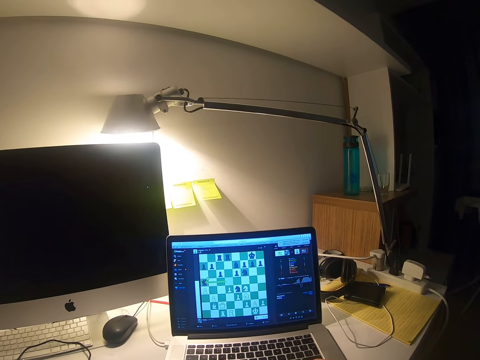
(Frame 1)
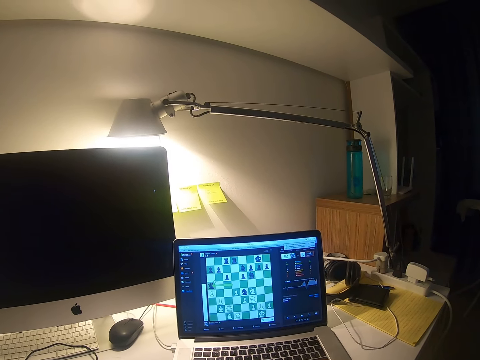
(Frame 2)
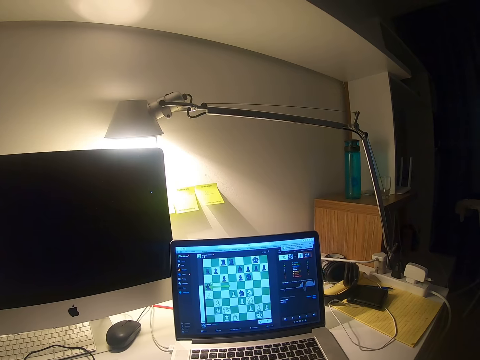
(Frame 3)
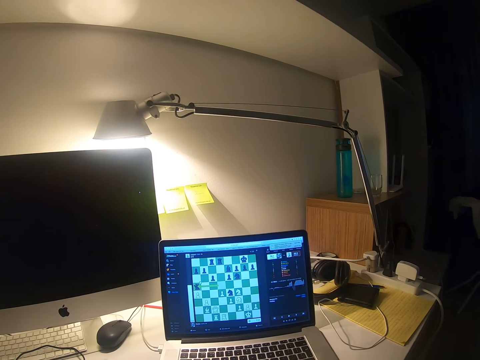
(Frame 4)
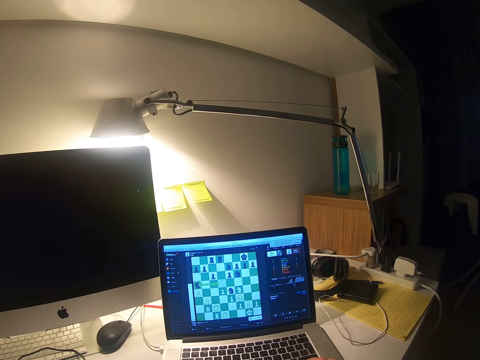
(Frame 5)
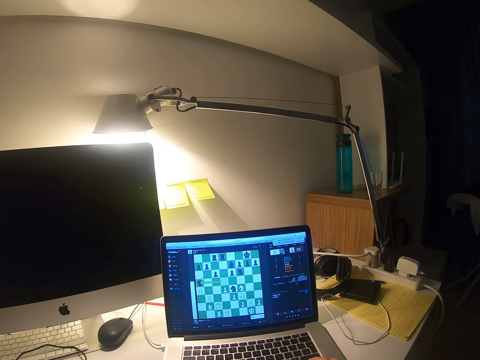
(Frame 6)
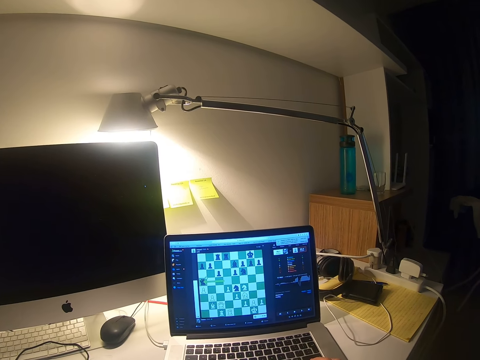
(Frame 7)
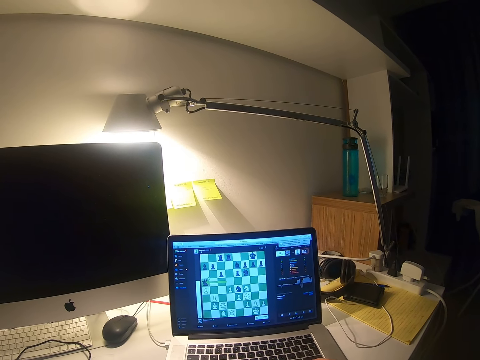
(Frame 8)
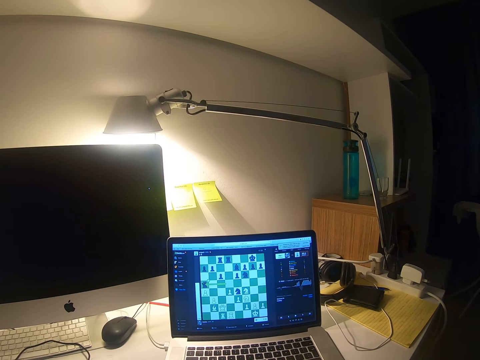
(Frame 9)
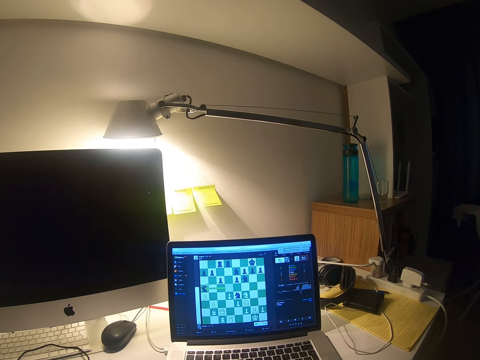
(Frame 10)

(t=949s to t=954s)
The camera wearer plays chess on the laptop.

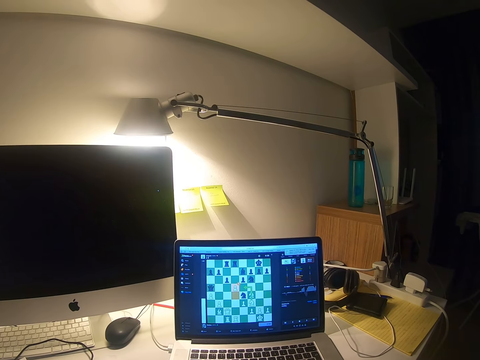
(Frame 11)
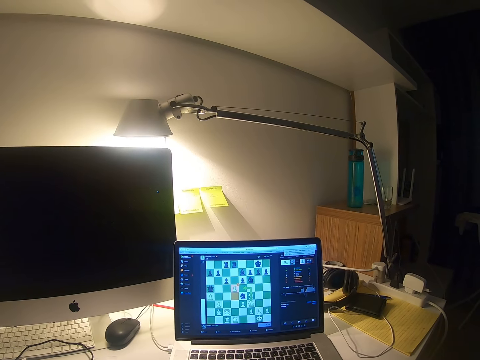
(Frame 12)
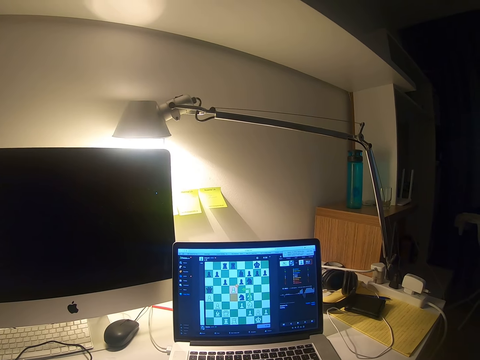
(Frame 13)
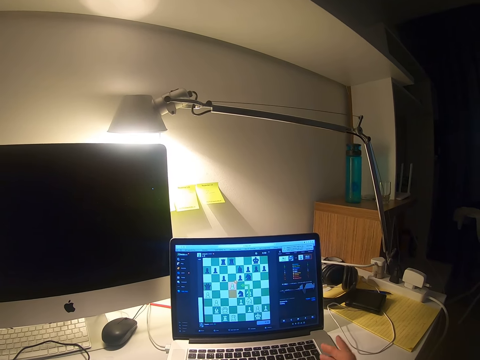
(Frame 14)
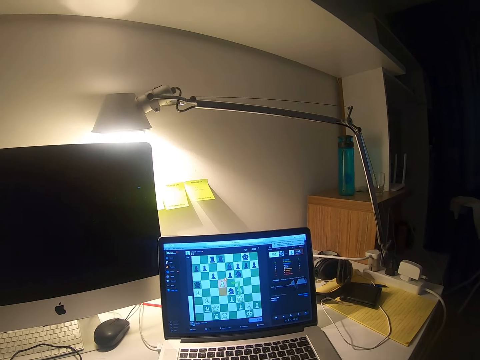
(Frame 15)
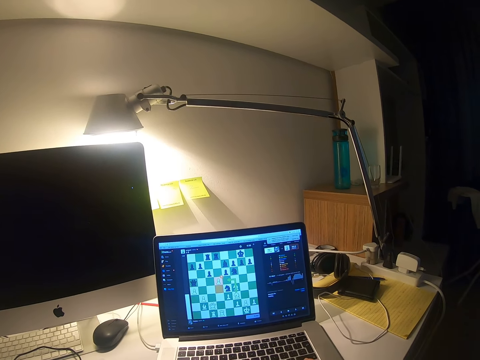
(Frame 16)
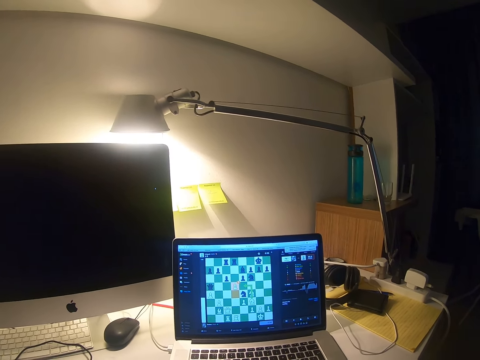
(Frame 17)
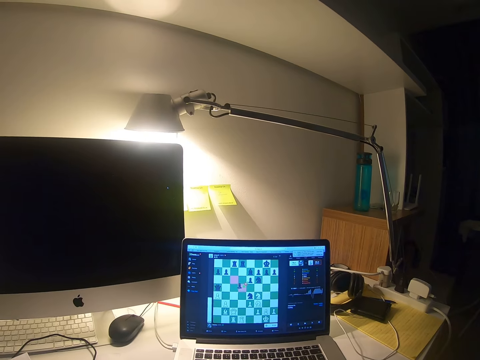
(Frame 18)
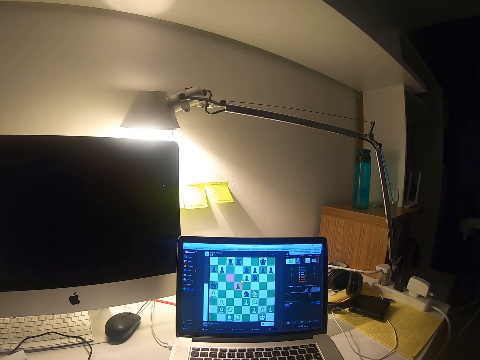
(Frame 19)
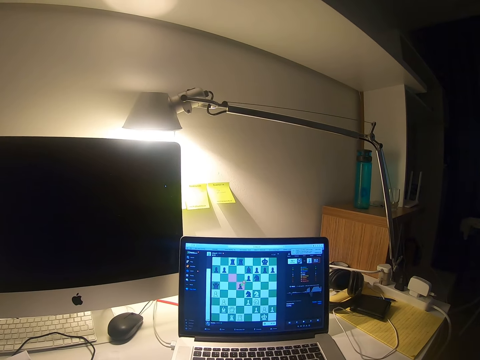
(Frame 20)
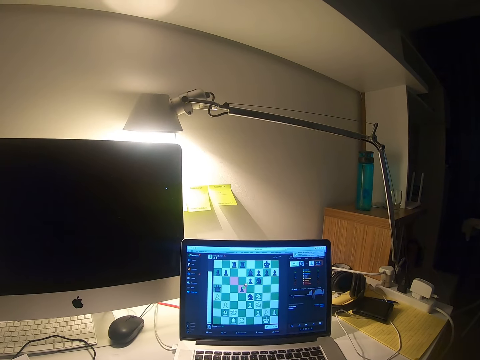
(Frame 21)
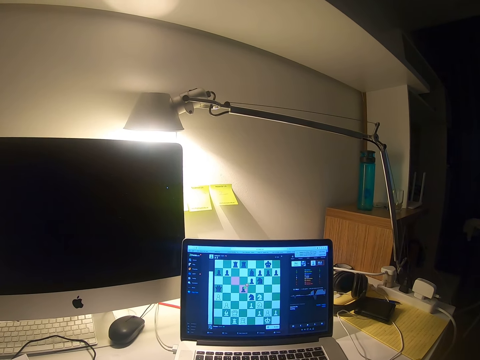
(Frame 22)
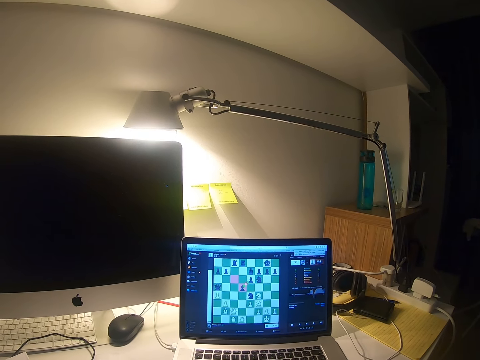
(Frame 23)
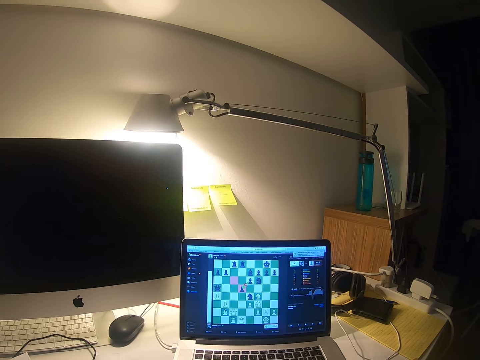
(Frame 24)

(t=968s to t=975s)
The camera wearer sways a hand.

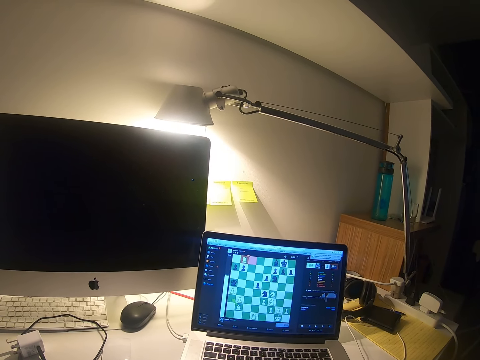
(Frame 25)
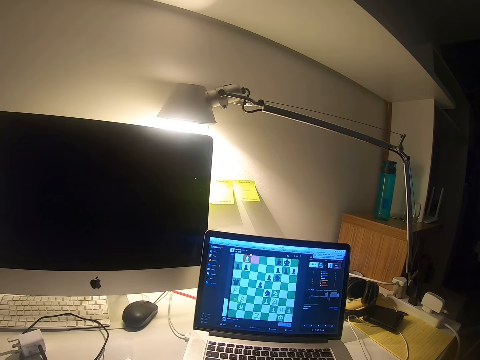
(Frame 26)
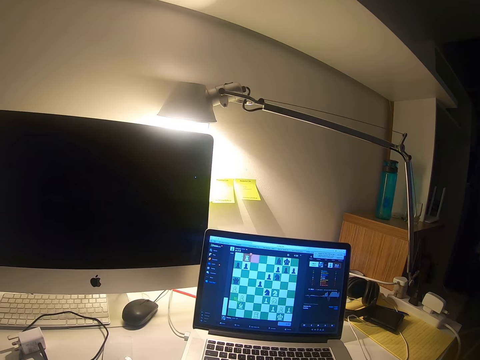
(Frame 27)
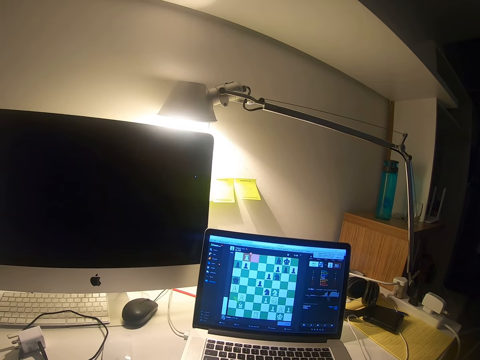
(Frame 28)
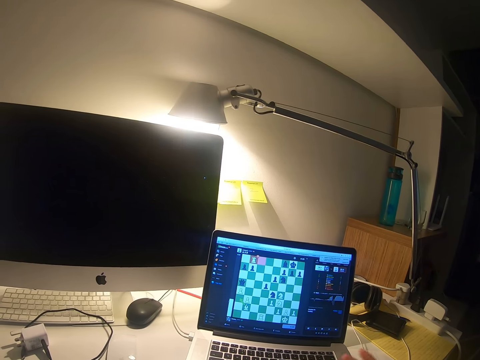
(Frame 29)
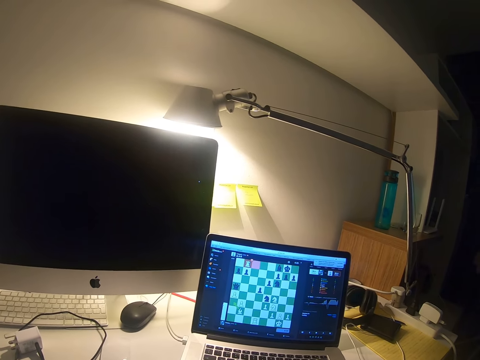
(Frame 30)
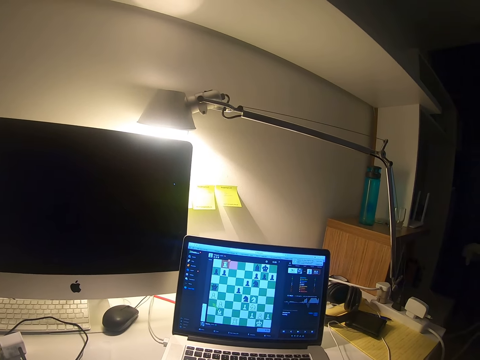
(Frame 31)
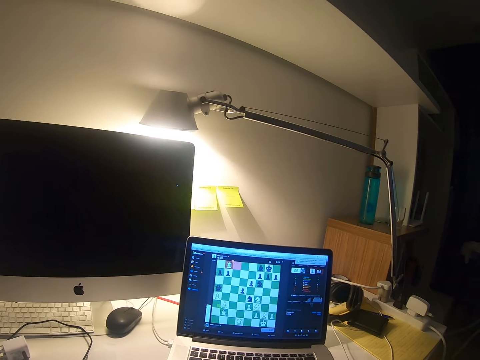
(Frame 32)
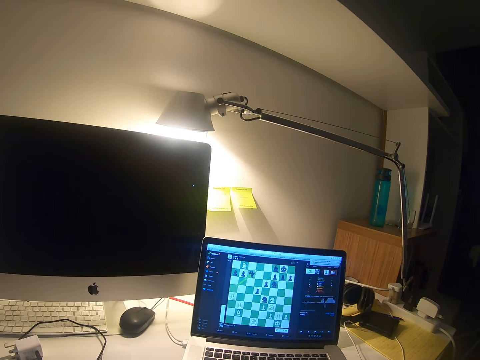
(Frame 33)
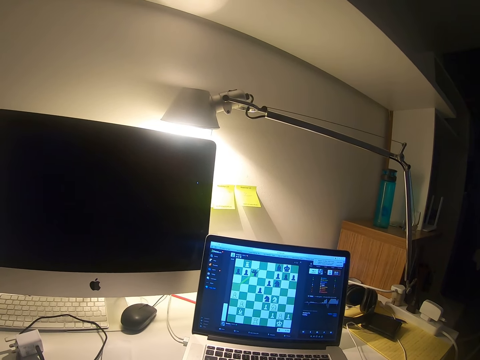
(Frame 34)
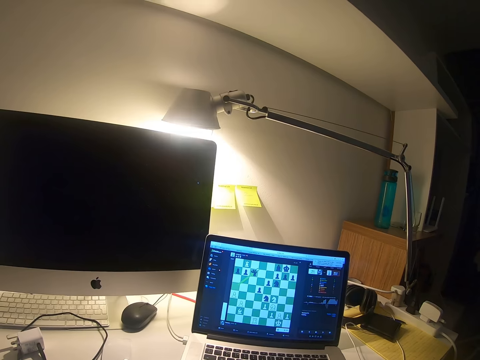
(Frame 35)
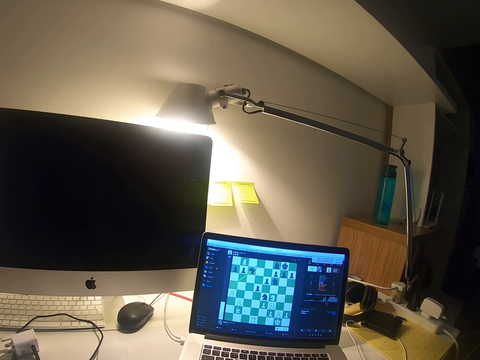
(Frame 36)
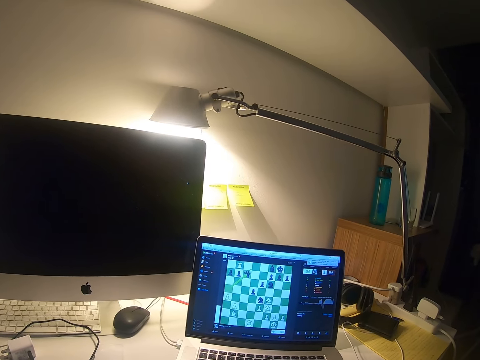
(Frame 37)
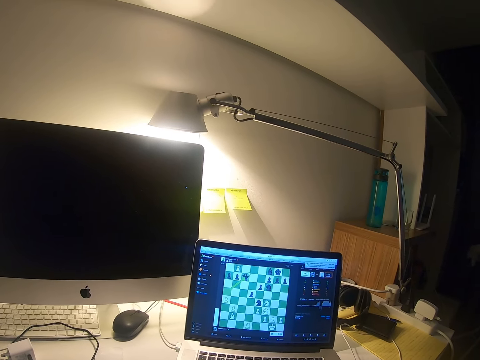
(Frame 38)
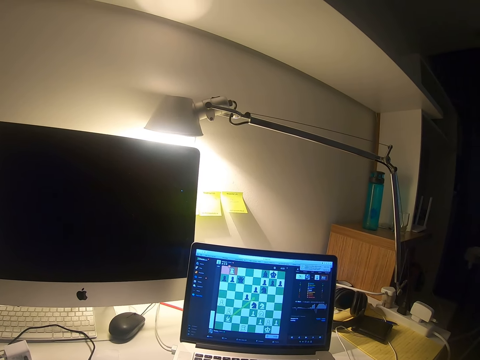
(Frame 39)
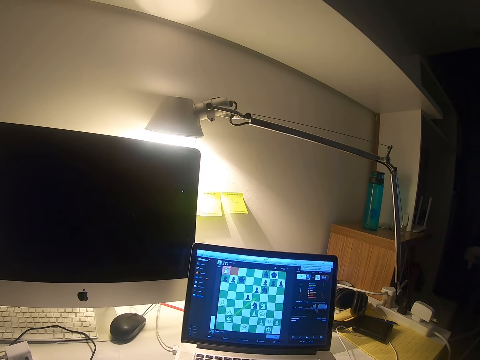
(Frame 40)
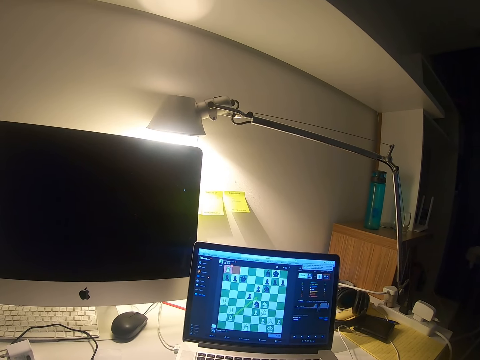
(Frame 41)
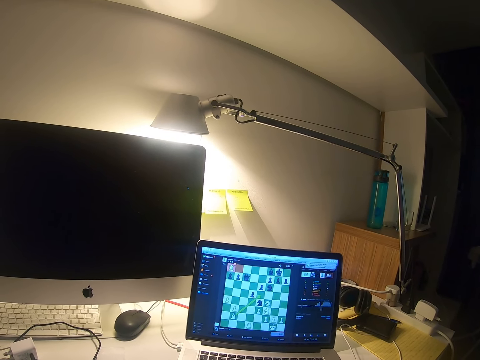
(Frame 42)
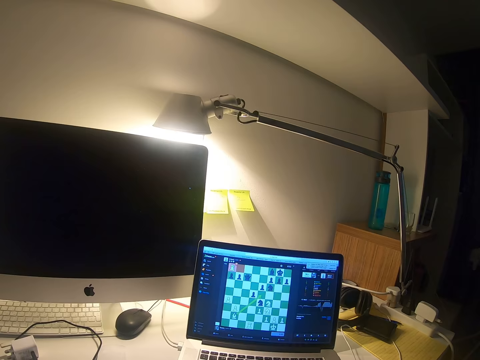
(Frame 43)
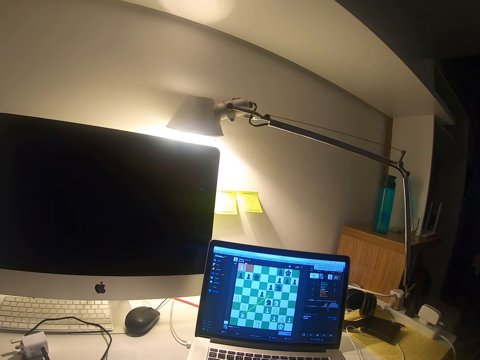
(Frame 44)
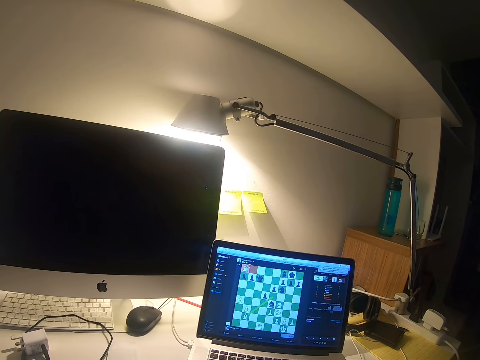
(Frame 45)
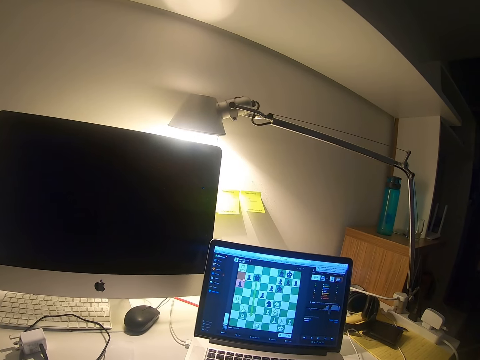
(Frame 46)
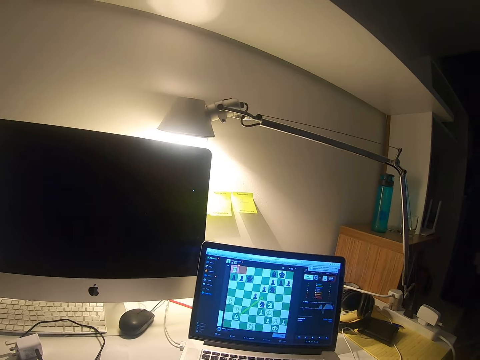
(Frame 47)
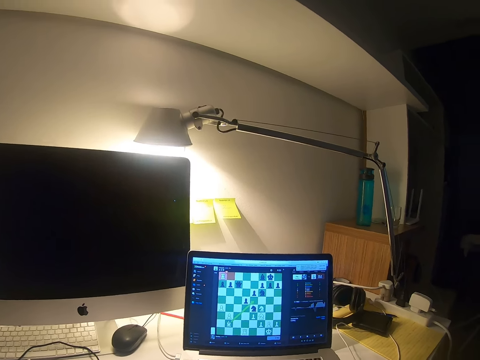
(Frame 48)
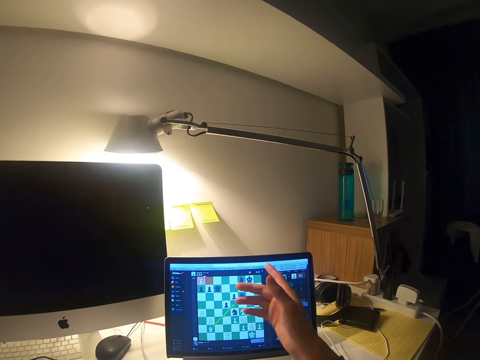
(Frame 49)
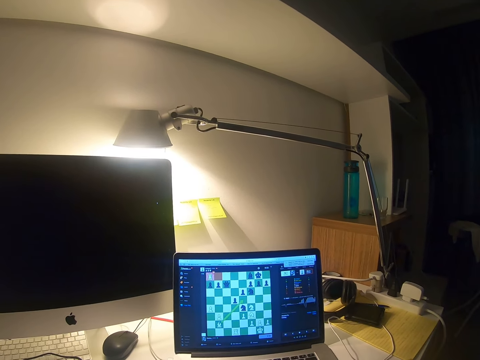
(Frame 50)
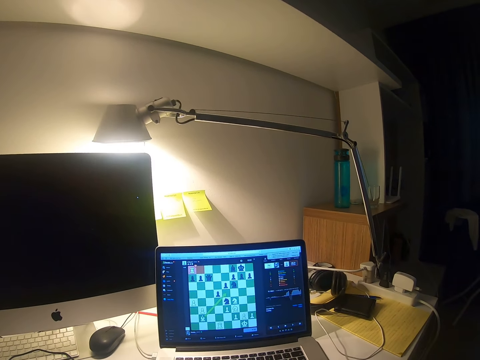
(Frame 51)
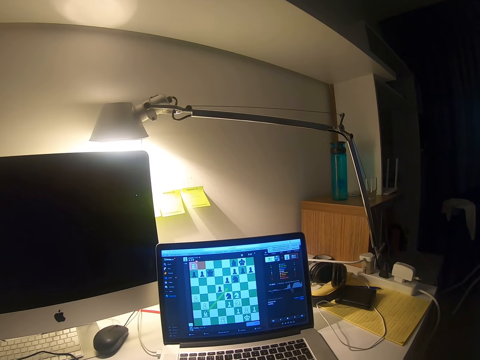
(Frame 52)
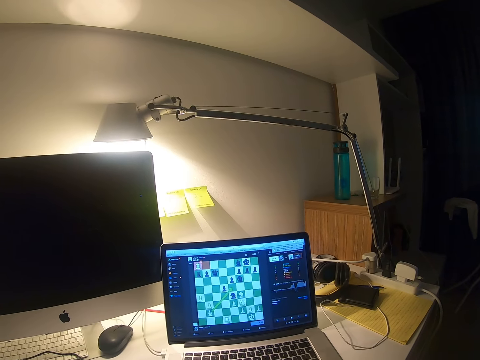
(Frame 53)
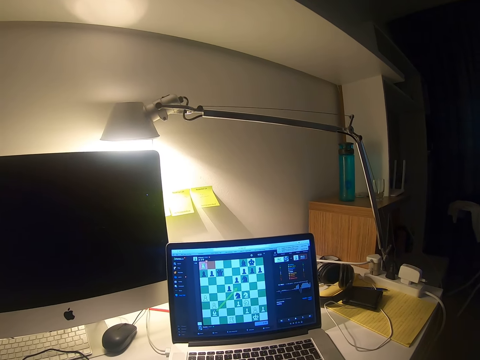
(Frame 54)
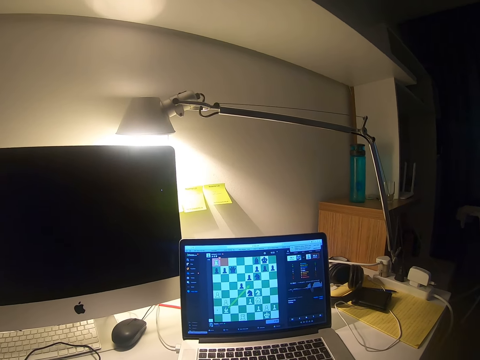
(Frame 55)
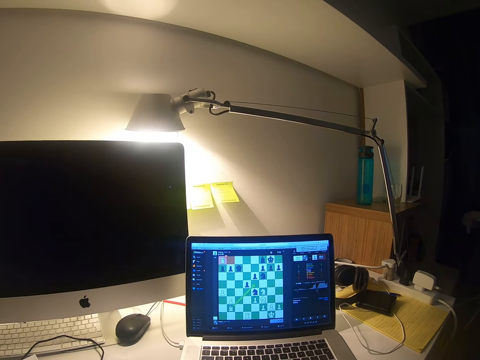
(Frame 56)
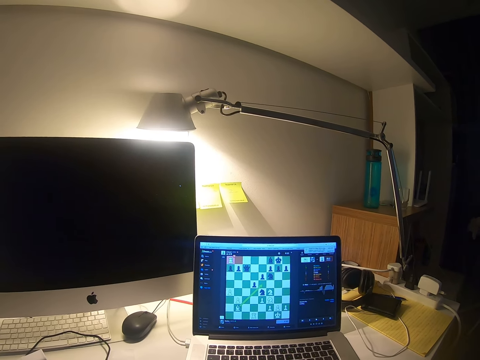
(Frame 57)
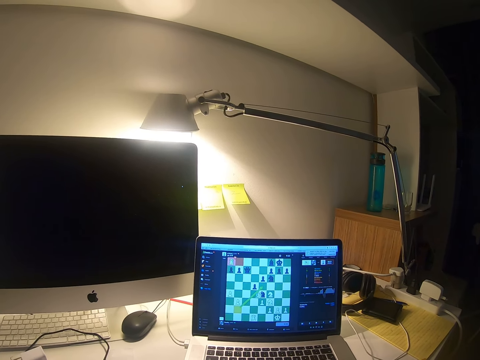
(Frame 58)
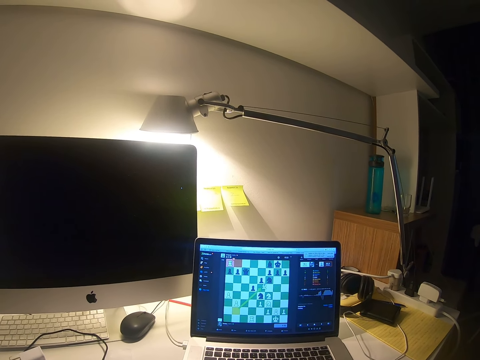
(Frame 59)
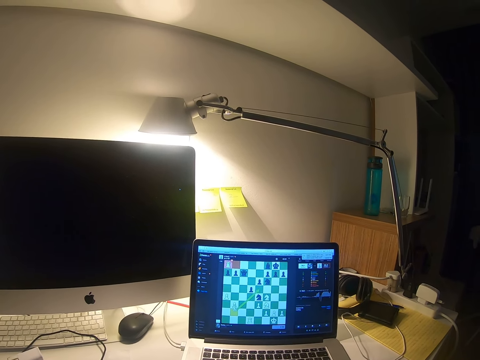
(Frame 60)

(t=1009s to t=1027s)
The camera wearer sways a hand. They point at the laptop.
